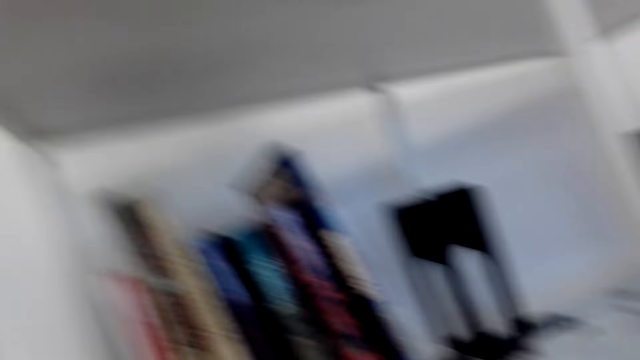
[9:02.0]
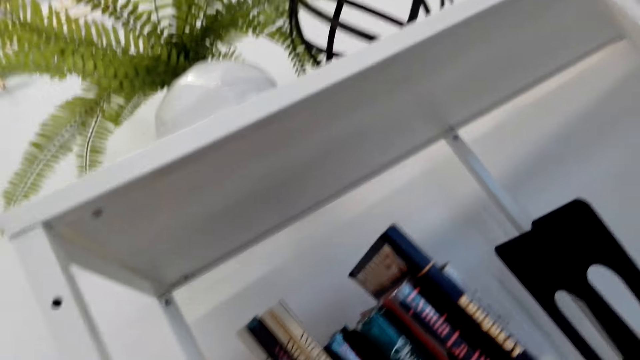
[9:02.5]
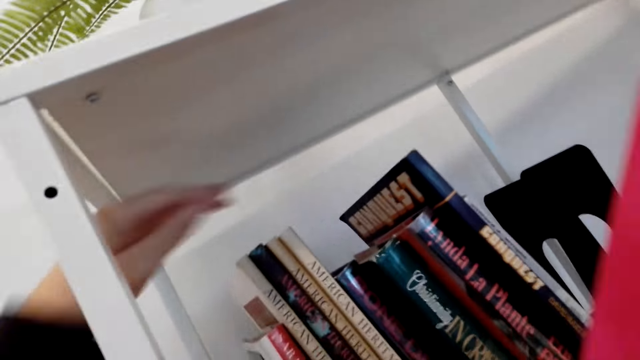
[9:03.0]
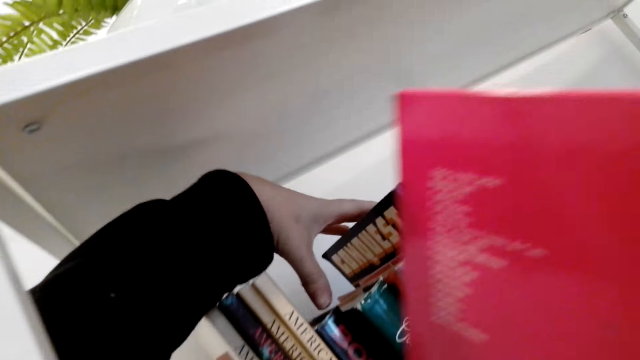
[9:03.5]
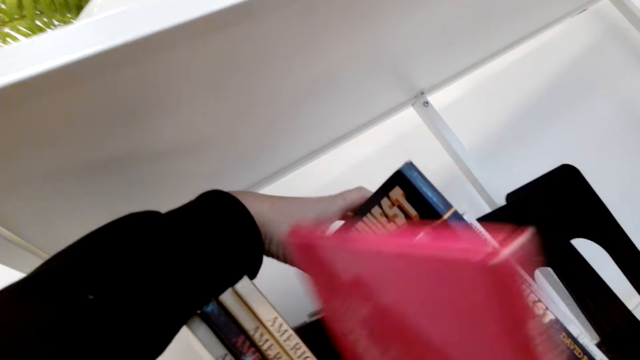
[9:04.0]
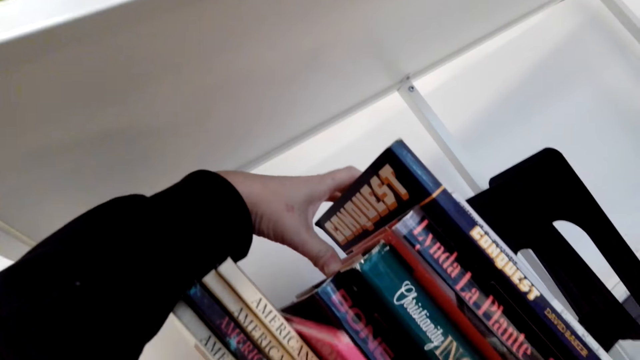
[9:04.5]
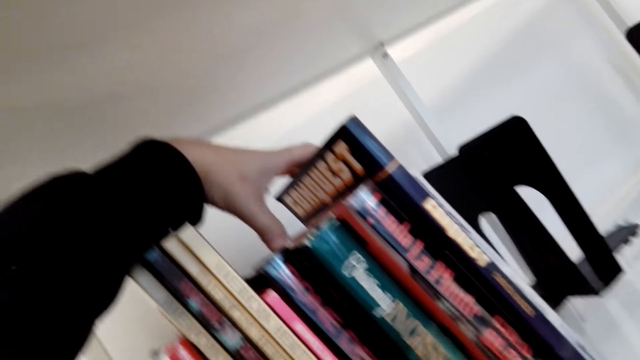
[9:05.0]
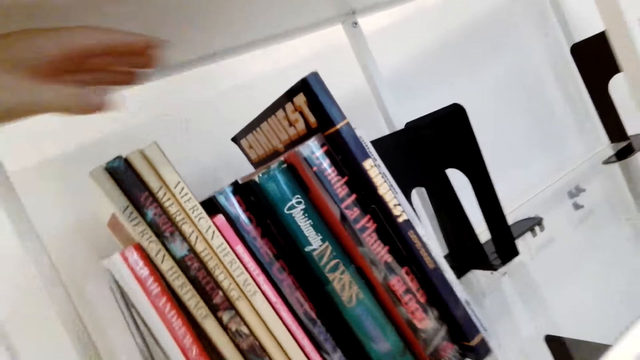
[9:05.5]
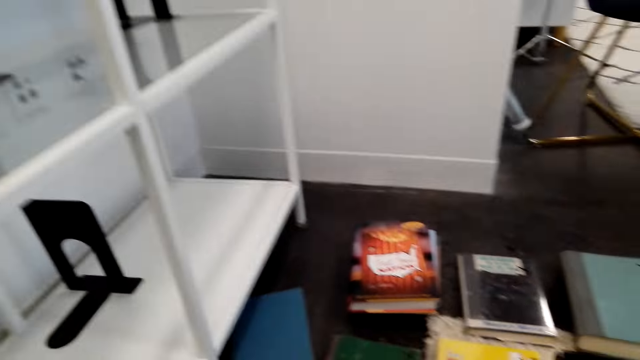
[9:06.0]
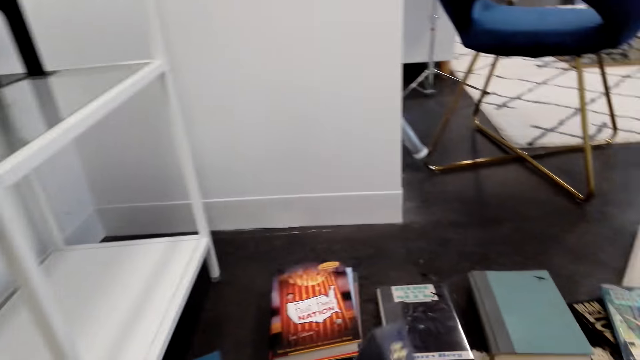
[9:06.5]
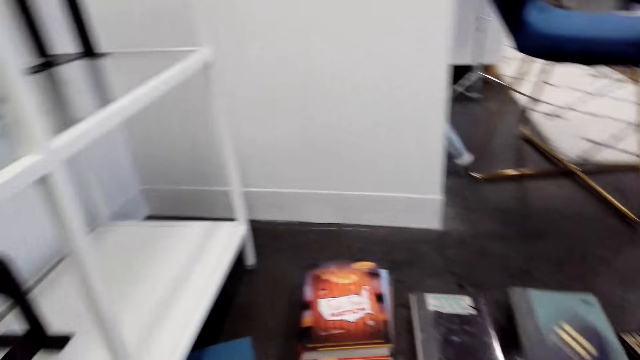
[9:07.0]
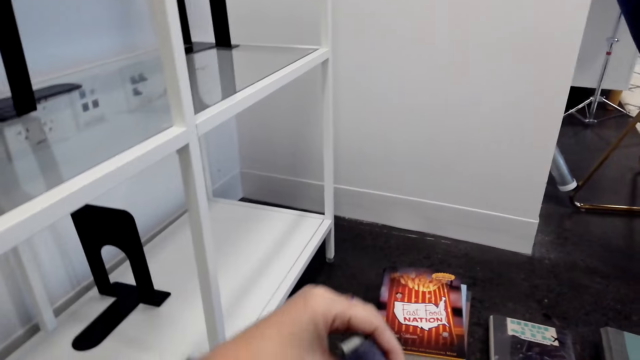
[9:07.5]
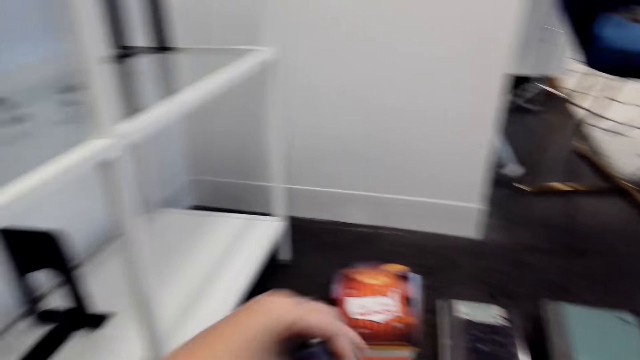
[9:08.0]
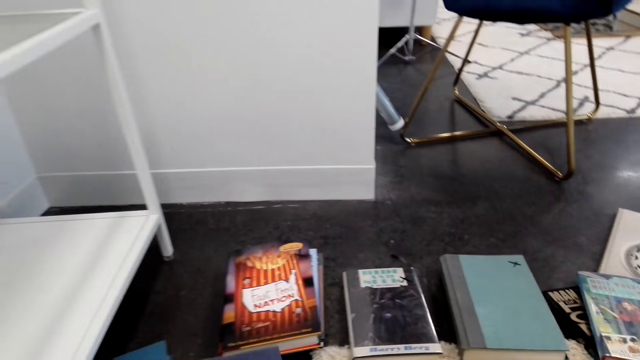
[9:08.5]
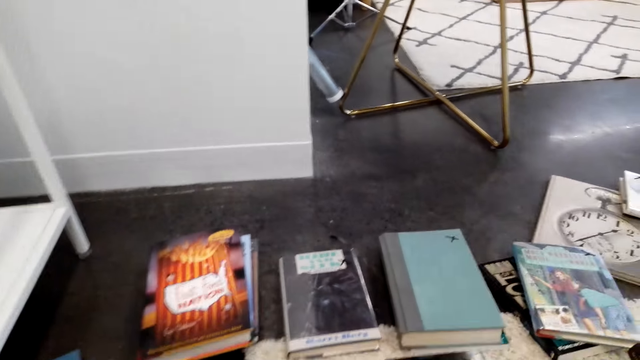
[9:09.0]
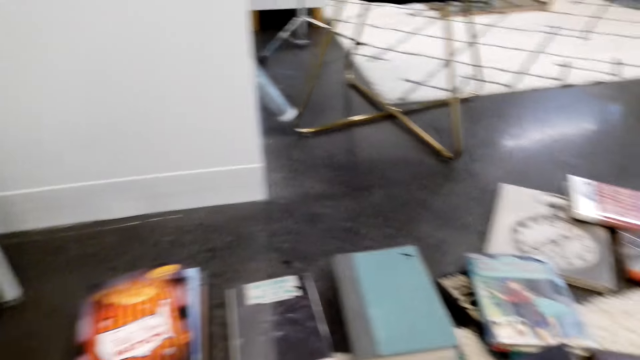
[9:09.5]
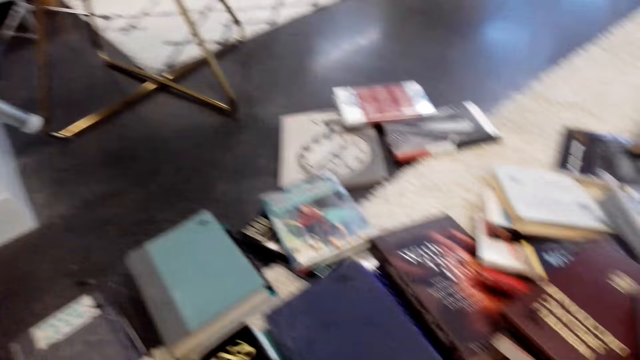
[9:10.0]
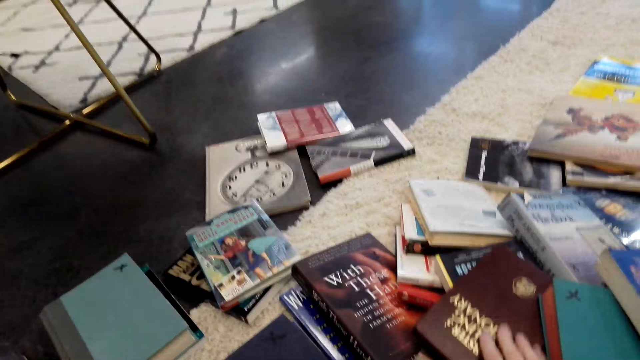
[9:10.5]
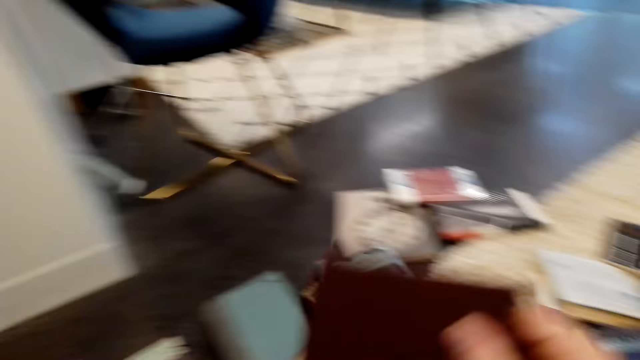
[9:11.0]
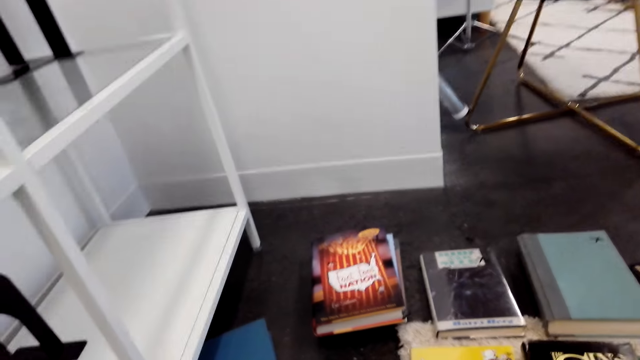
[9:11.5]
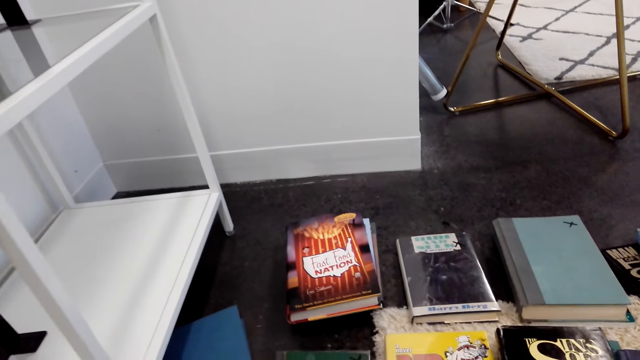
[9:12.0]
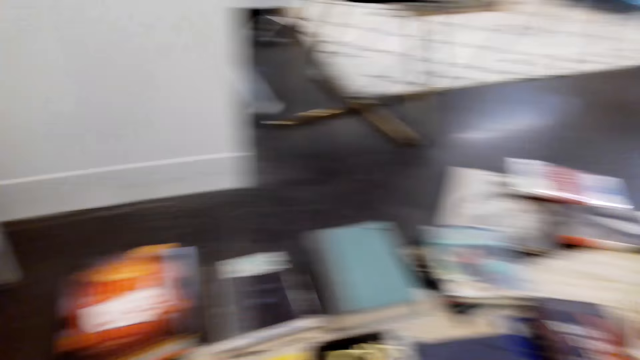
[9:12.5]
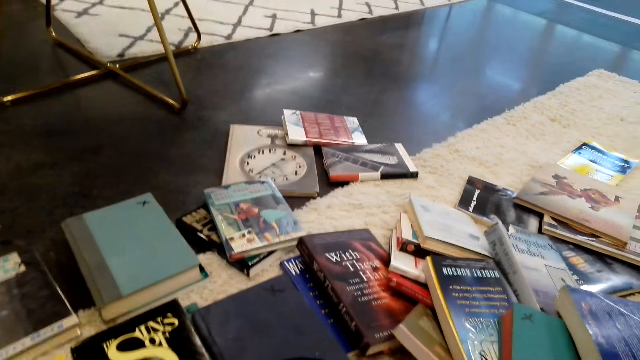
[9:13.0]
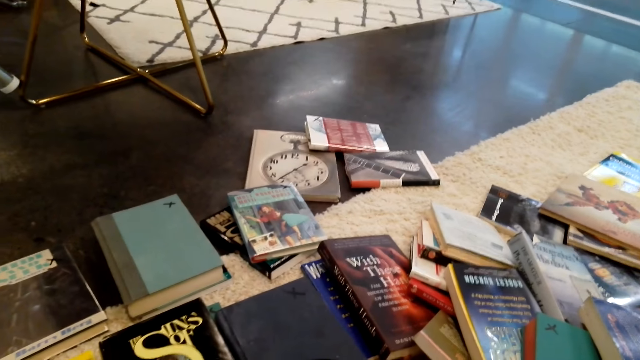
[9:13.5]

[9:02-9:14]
The camera wearer puts the book on the shelf. They pick up a book. They arrange the books on the floor. They put a book on the floor. They pick up a book.

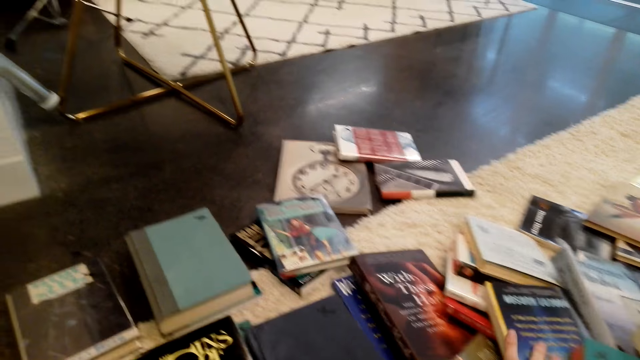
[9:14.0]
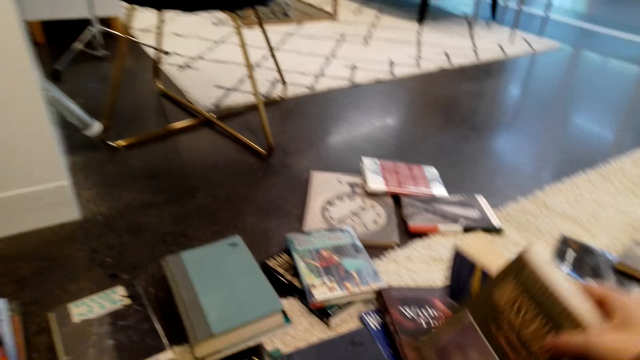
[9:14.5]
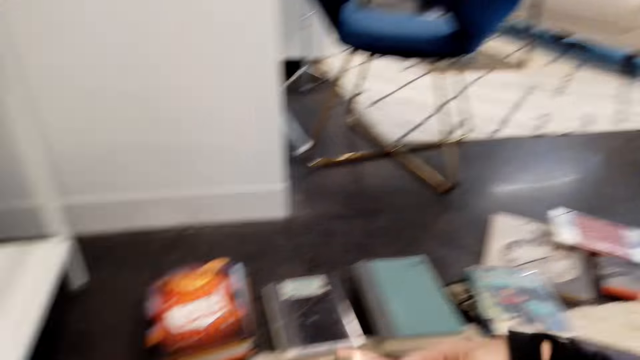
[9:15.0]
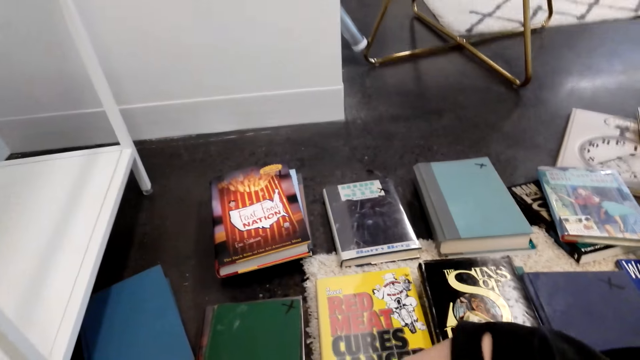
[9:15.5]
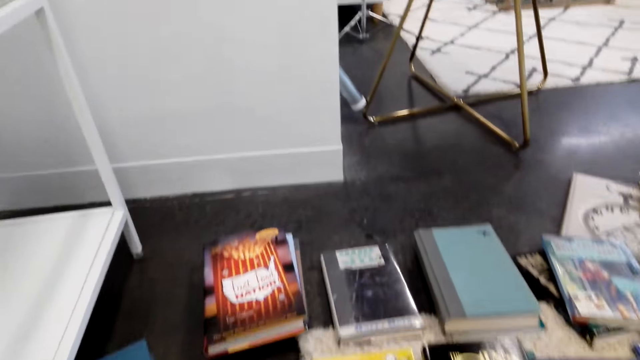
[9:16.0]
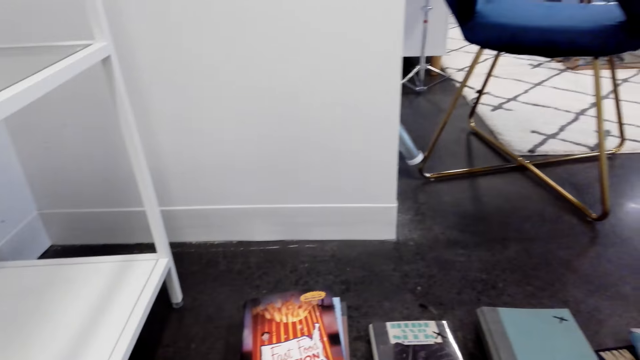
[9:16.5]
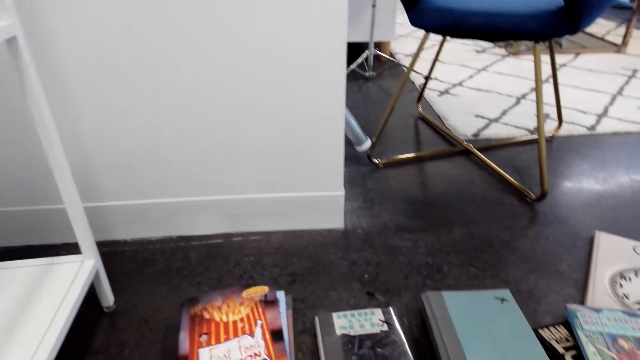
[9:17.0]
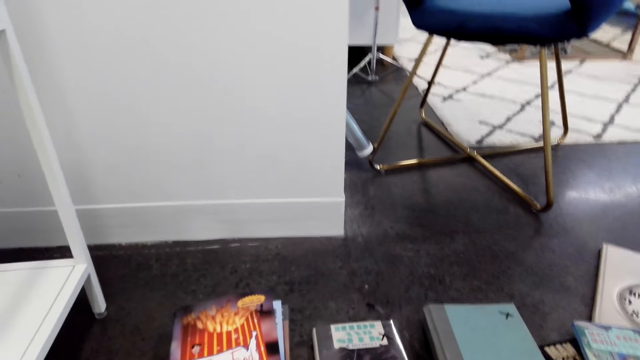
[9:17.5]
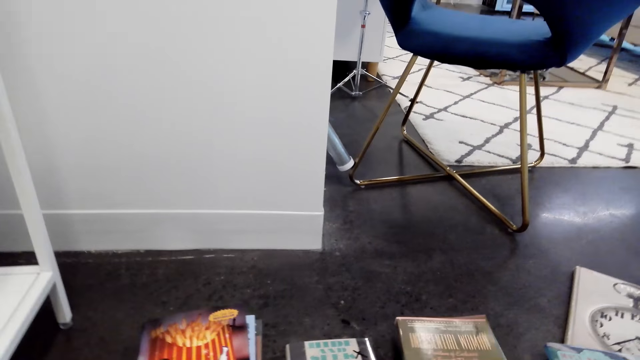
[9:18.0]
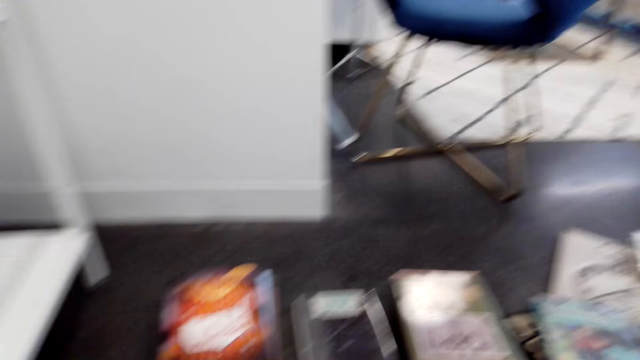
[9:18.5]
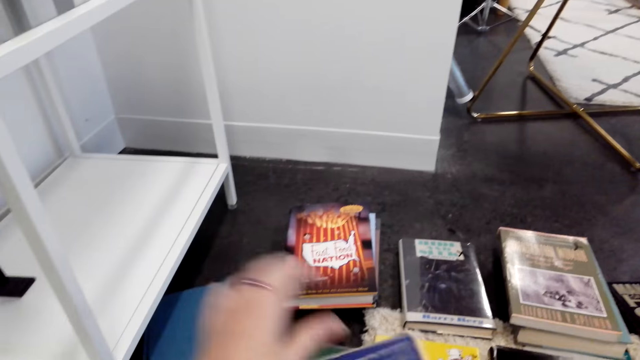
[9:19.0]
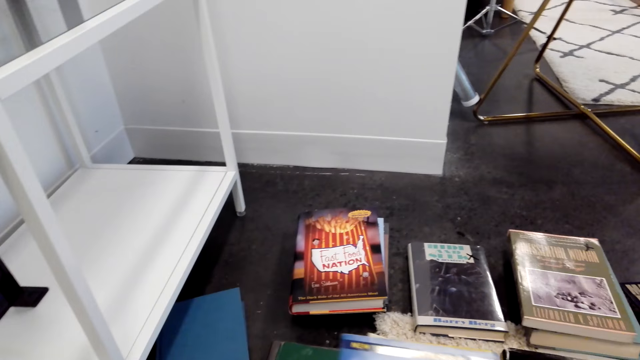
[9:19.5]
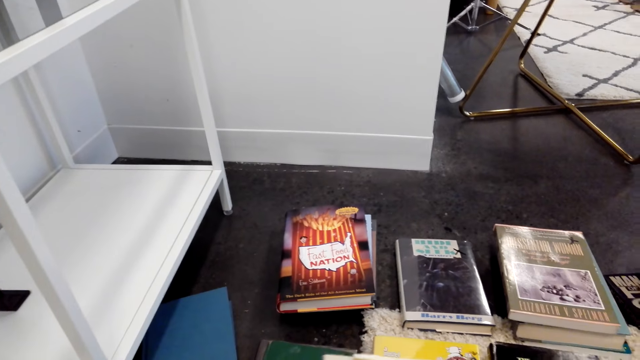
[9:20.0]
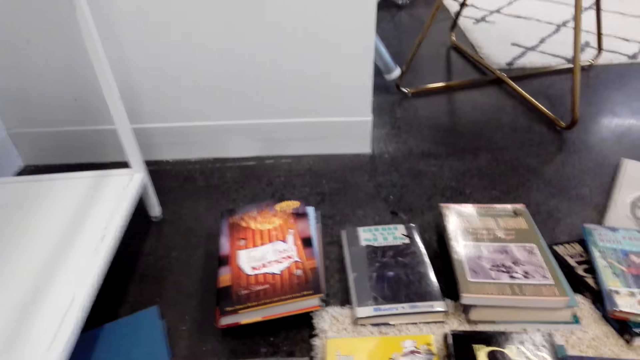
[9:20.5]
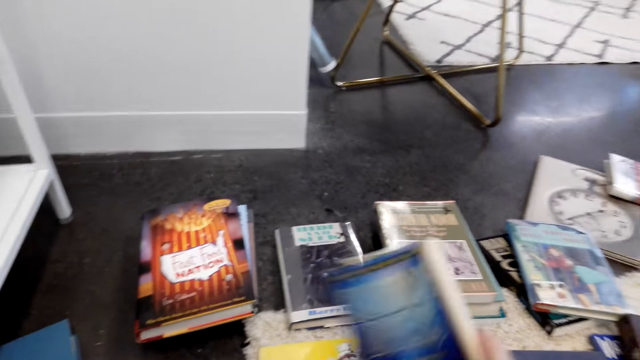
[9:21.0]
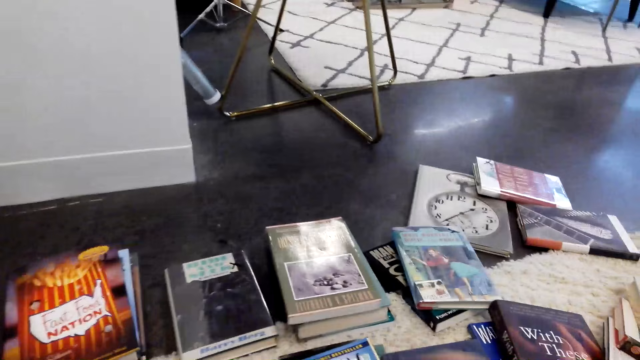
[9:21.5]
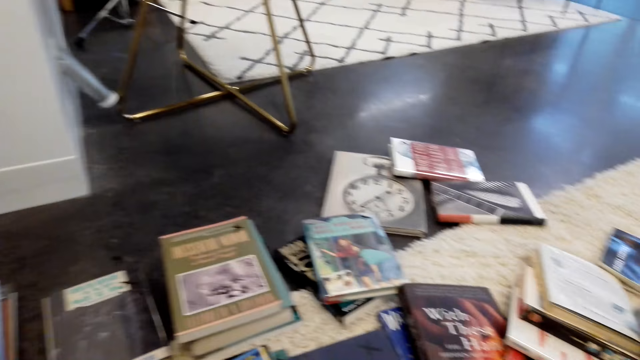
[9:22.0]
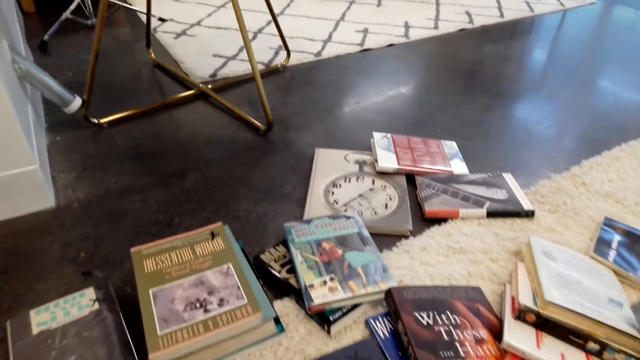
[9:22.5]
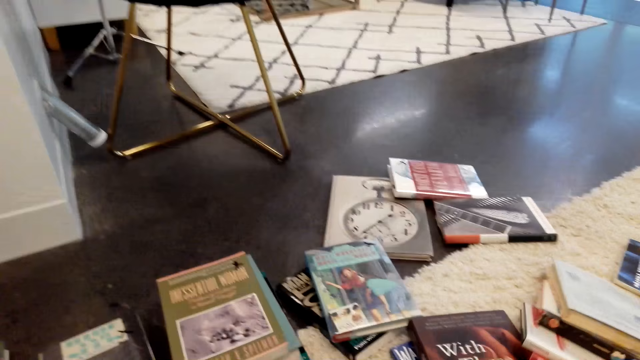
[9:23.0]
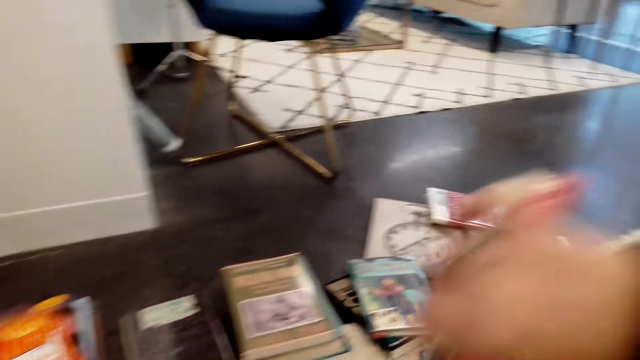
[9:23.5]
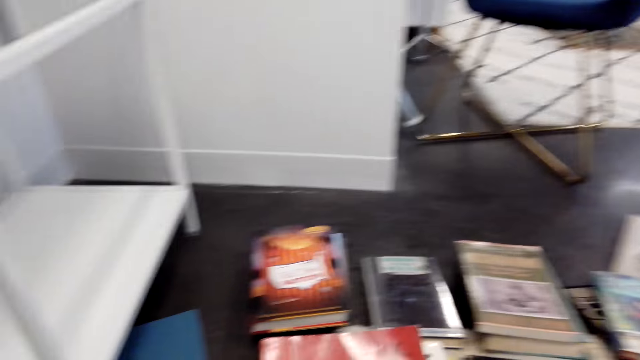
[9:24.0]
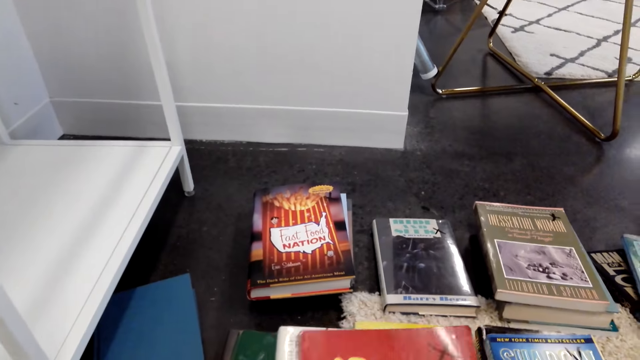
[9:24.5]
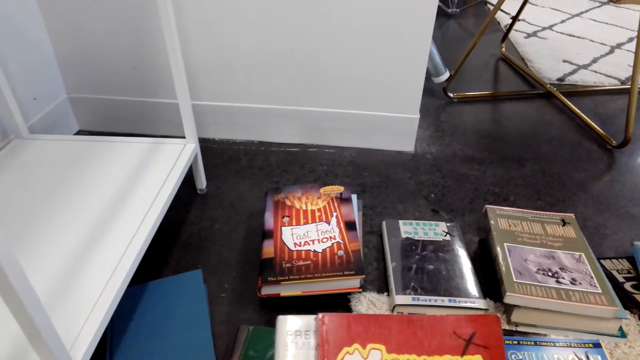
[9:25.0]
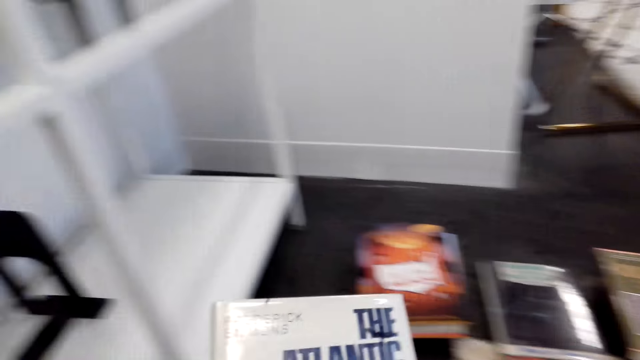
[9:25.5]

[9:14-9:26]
The camera wearer picks books. They put the books aside. They pick the books on the floor. They put the books aside. They pick the books on the floor.
